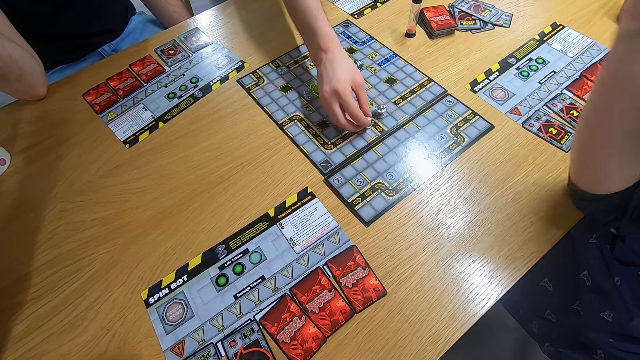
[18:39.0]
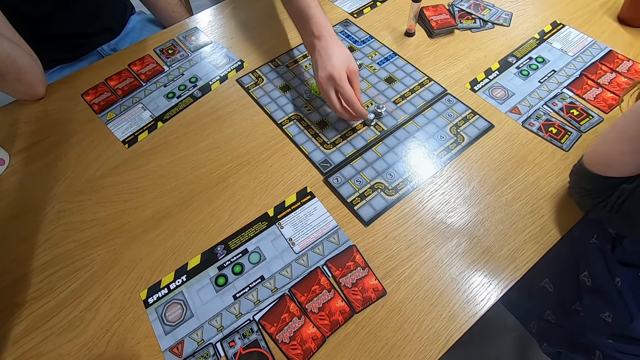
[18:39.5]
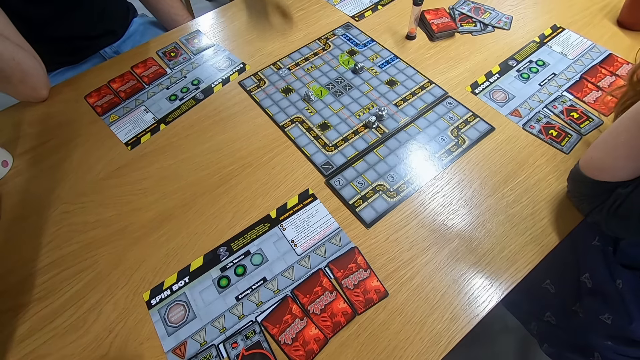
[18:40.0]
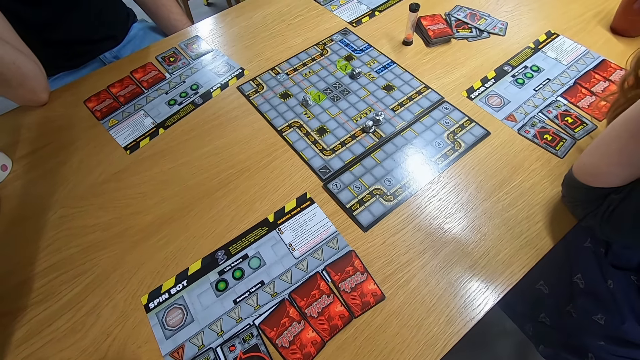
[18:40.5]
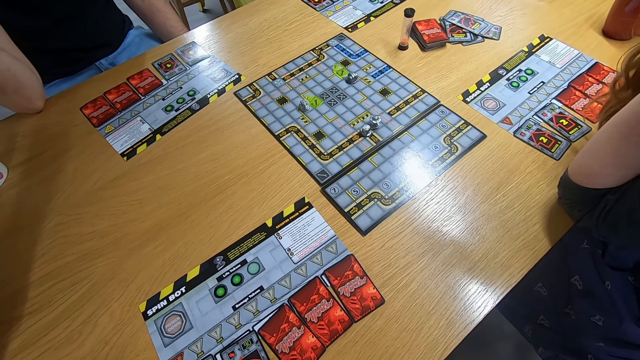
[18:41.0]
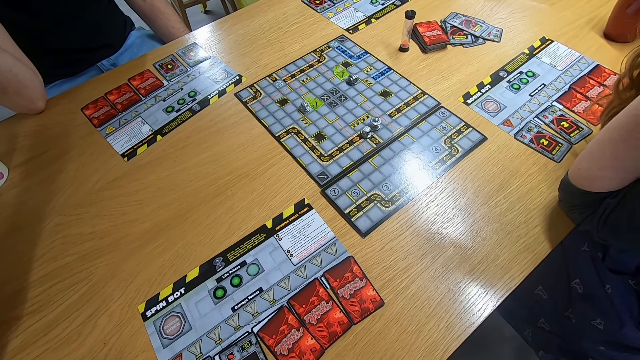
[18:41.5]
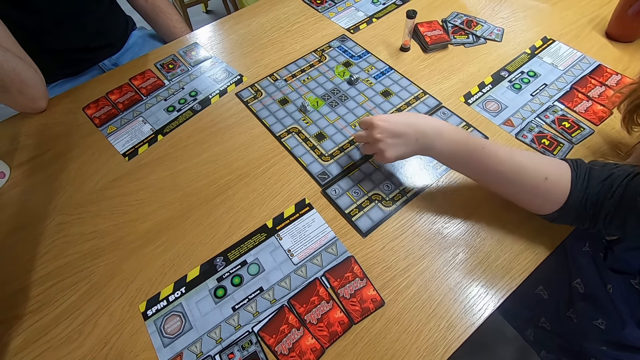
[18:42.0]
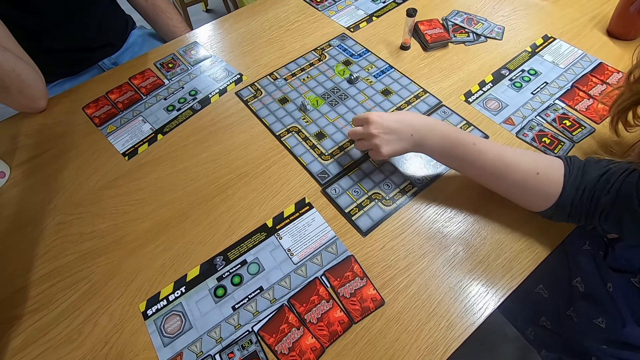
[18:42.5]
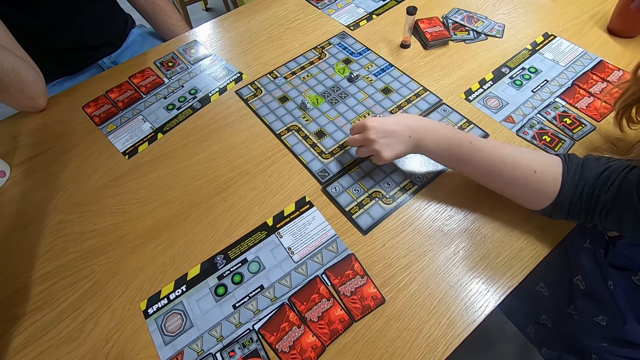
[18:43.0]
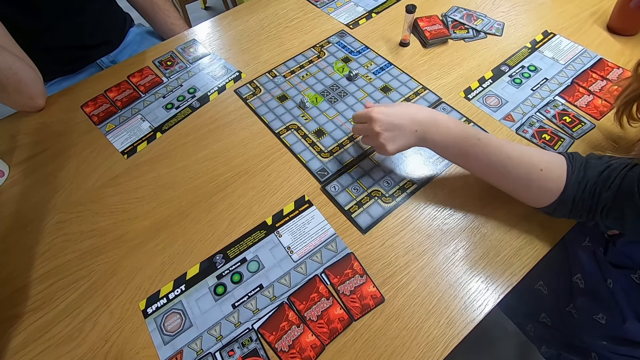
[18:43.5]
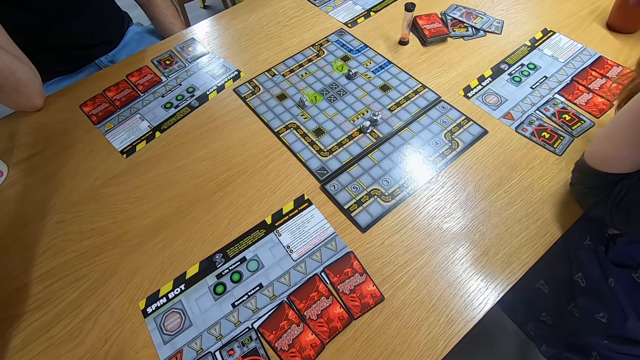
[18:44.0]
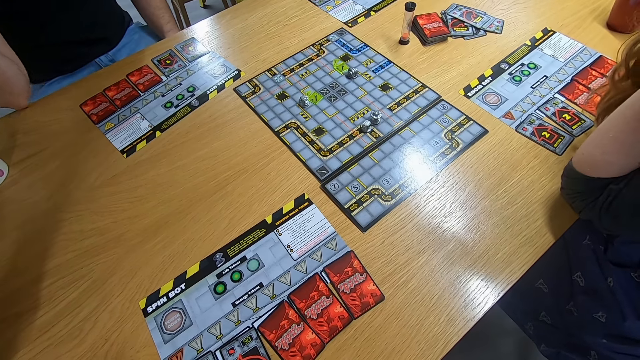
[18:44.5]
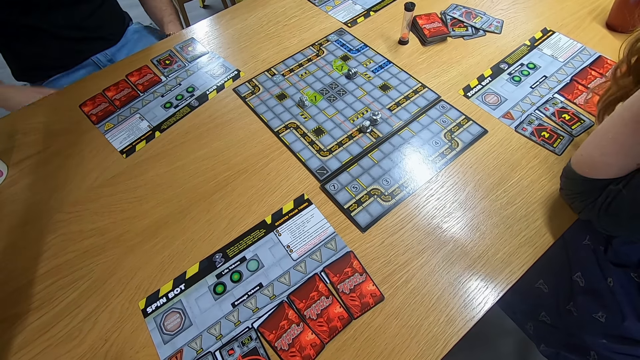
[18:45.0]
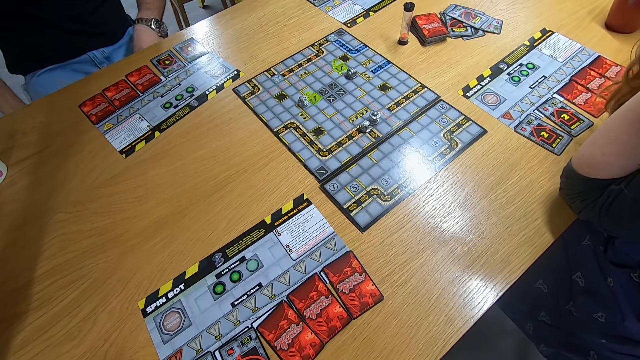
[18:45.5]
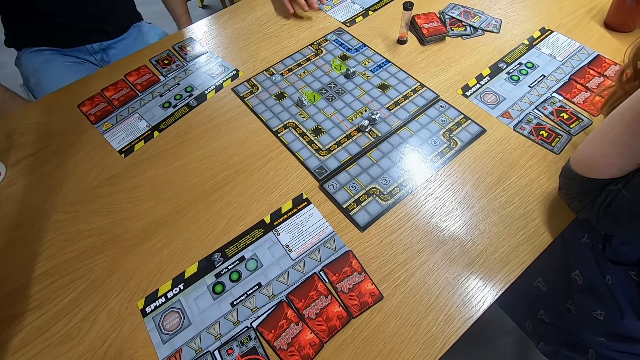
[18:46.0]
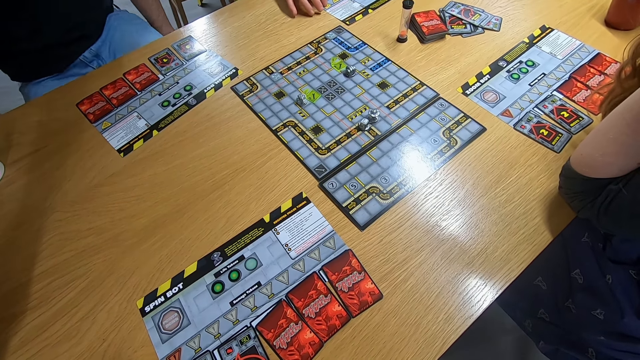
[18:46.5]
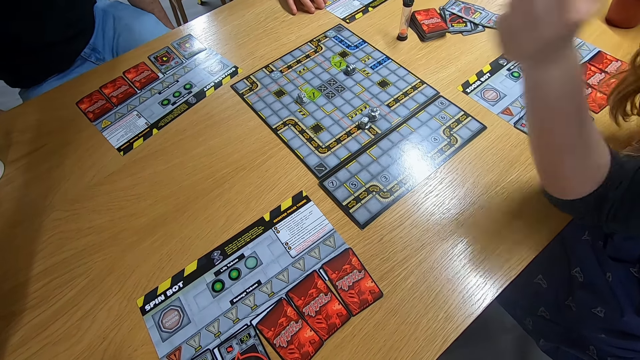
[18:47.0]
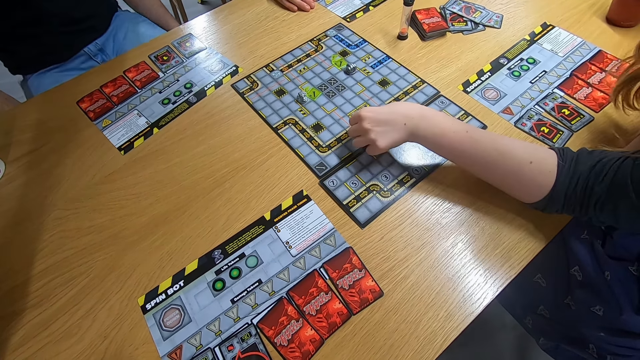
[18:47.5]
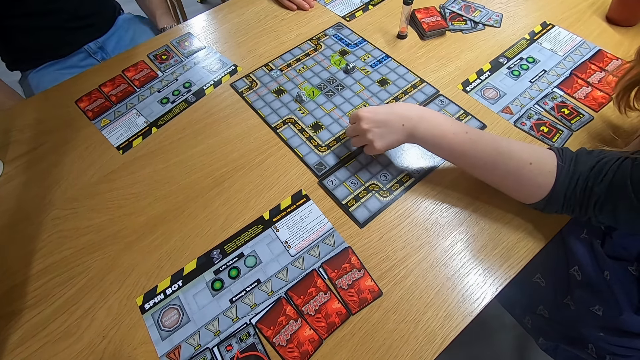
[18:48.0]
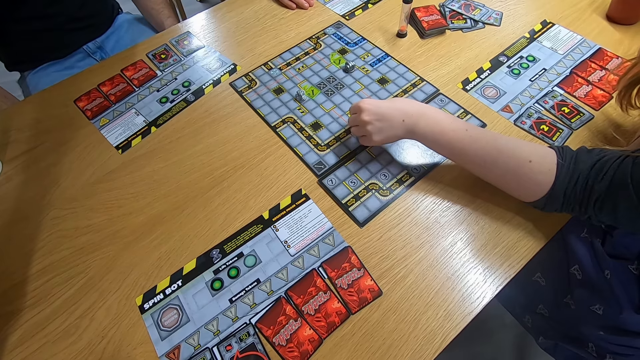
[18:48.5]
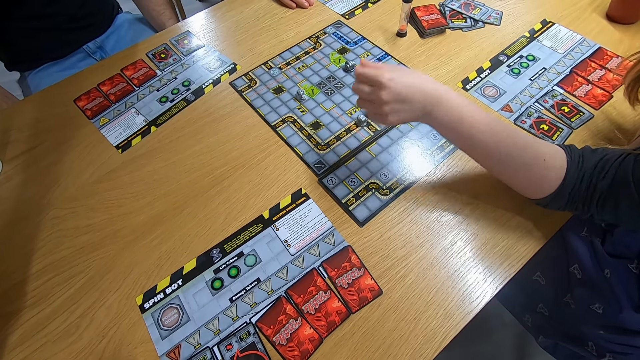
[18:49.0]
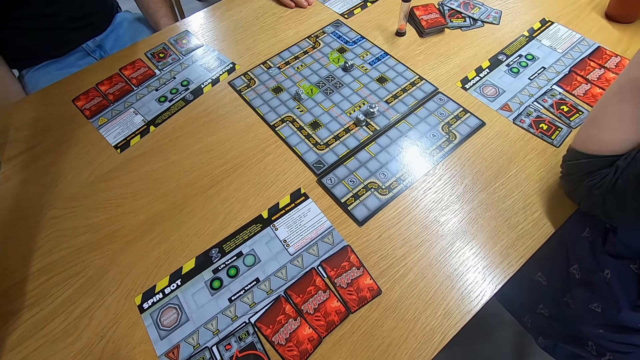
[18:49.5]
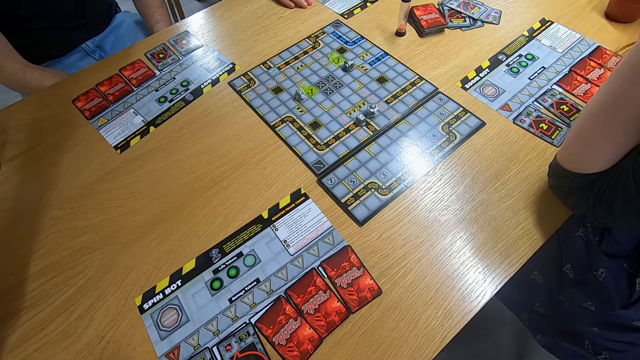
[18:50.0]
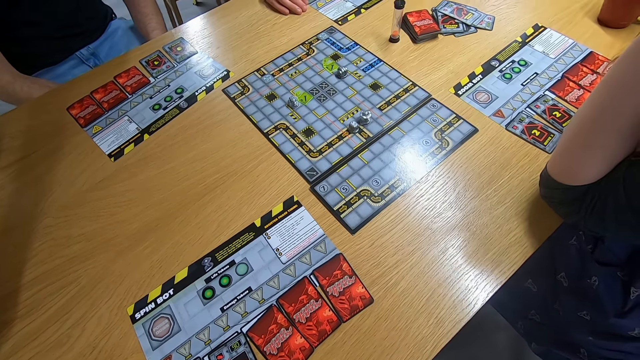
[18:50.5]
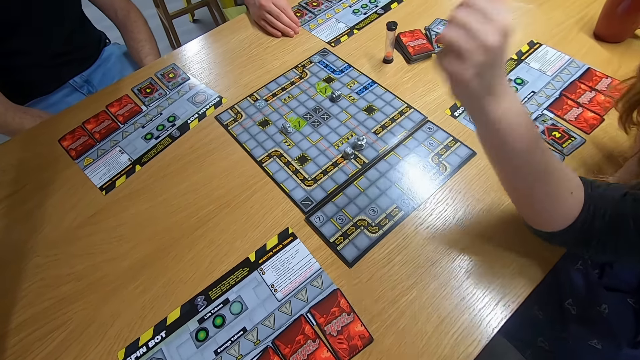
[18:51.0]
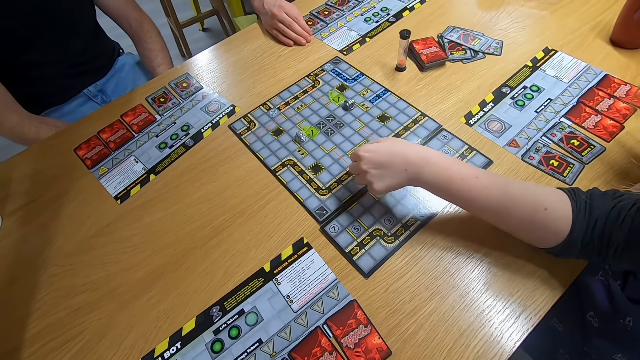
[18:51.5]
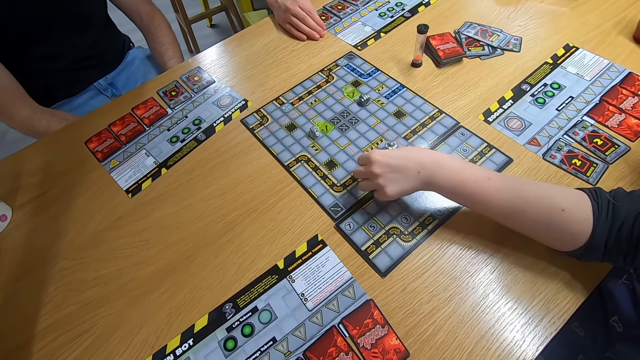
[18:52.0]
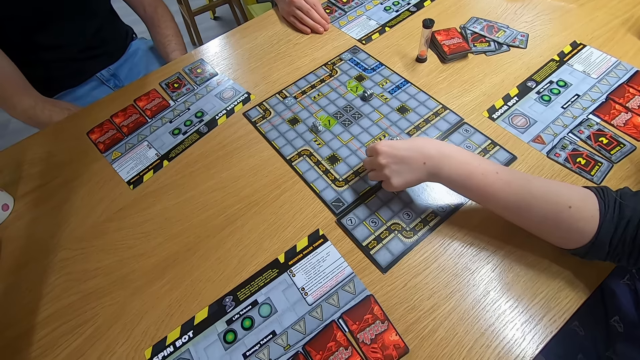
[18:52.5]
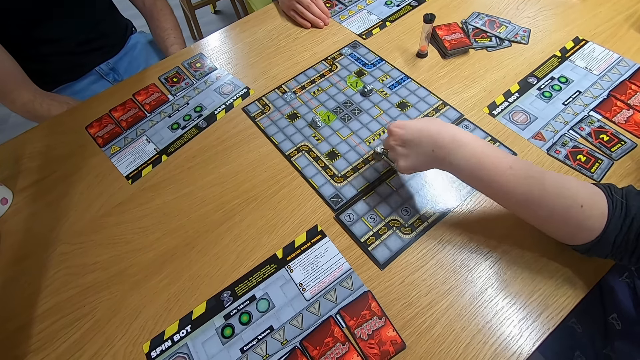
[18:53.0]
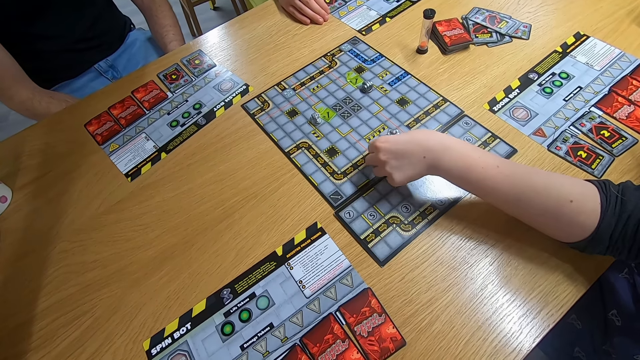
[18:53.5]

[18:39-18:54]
A man plays the board. The camera wearer stares at the board game. A lady swings the left hand and plays the board game. Another man swings both hands and moves on the chair. The lady swings the left hand and plays the board game. The camera wearer stares at the board game. The lady swings the left hand and plays the board game.

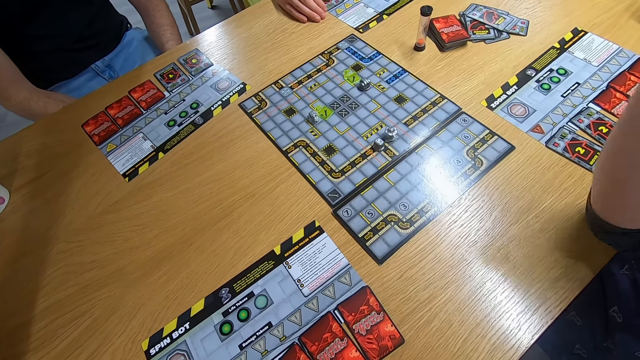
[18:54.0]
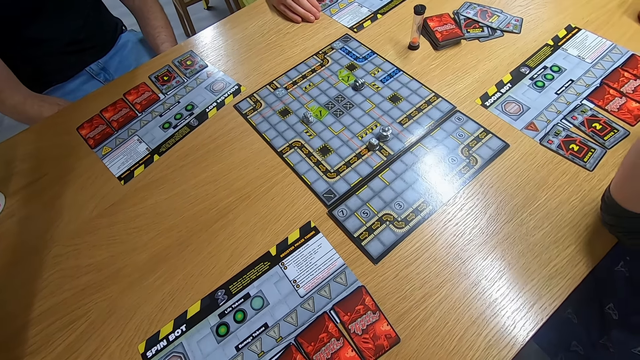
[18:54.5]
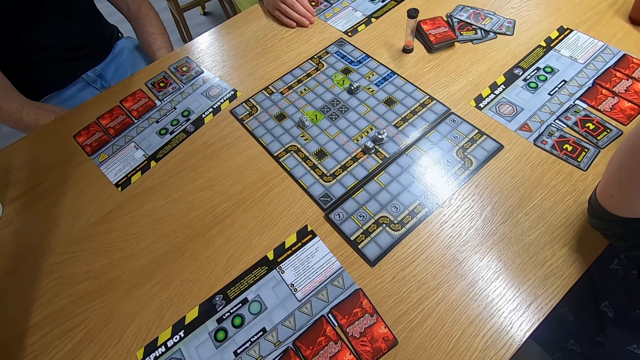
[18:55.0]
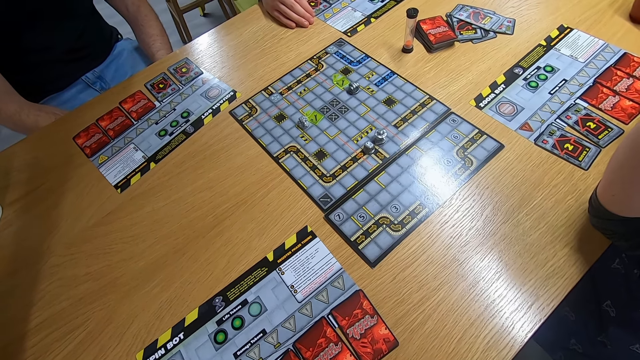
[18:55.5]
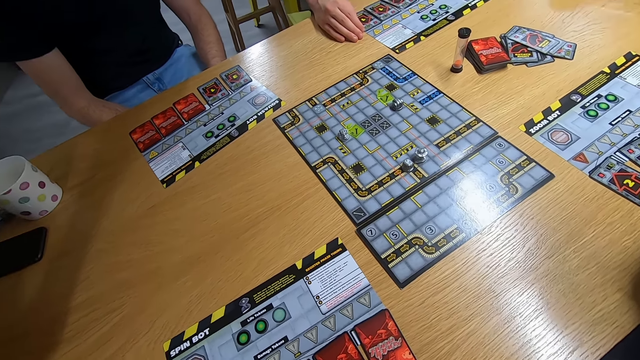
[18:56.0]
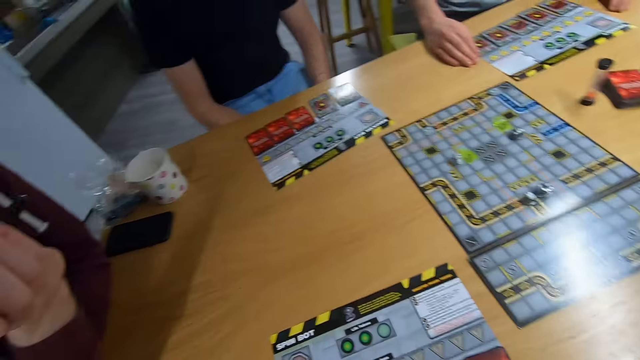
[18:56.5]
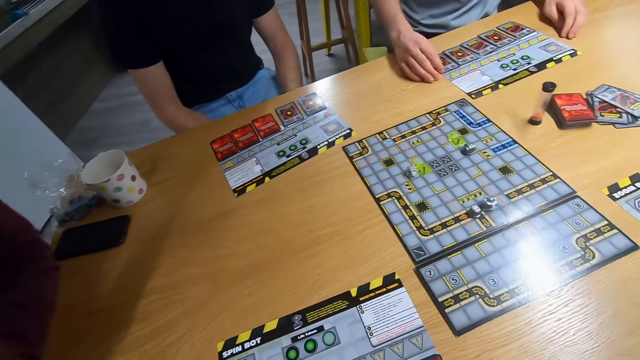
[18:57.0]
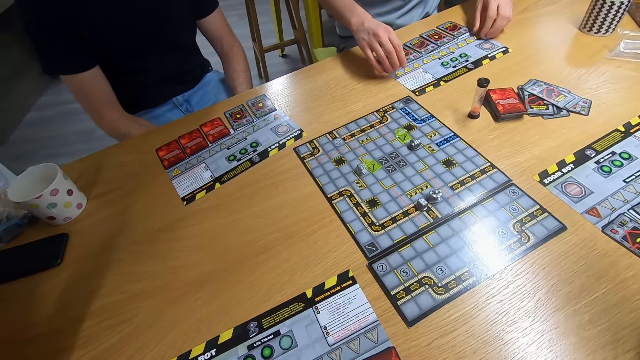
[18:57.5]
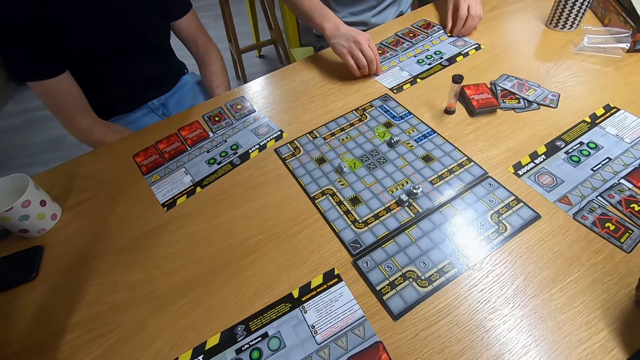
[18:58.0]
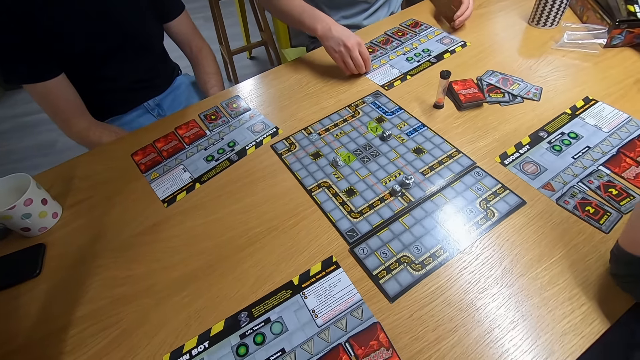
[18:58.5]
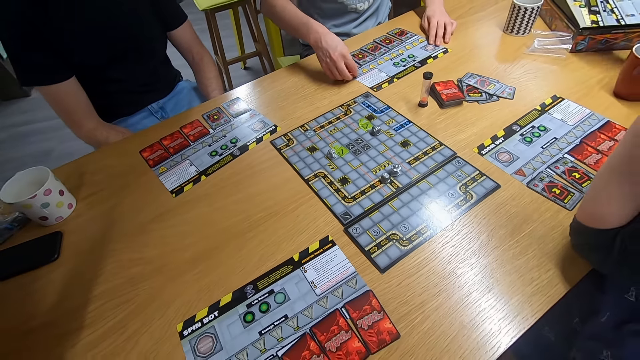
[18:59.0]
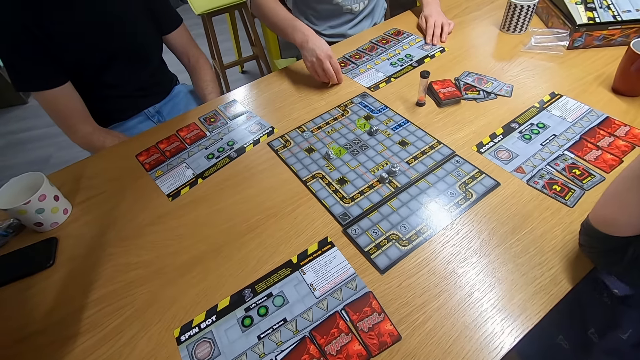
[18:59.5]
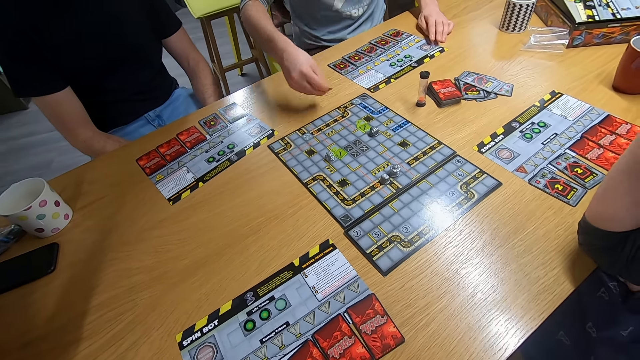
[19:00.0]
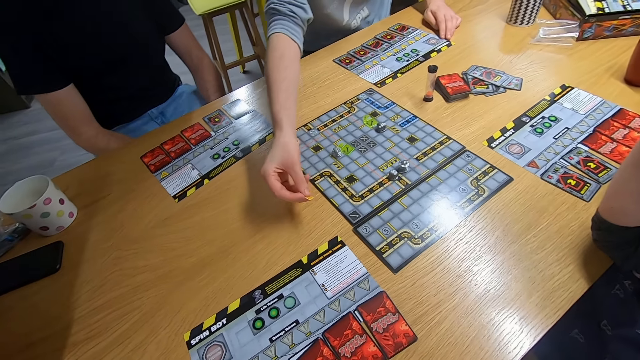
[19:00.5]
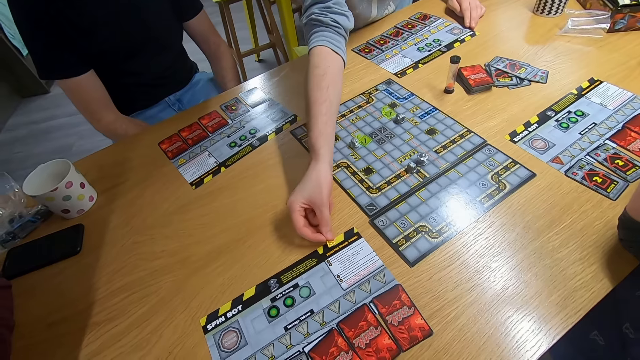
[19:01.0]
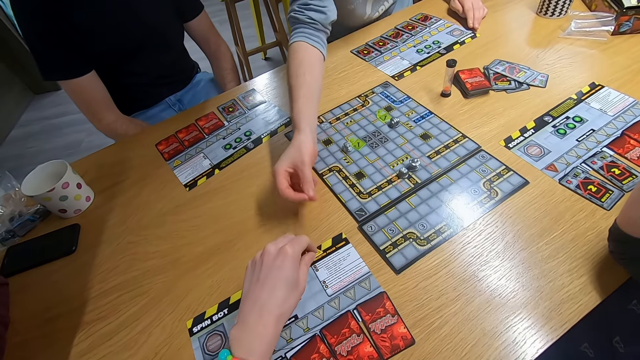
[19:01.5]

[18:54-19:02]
The camera wearer stares at the board game. A man picks up a board game piece with the right hand. The camera wearer swings the left hand. The man drops the board game piece on the desk.
